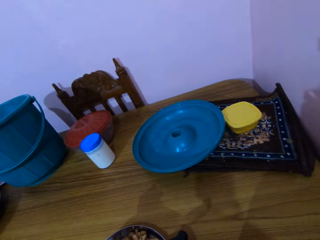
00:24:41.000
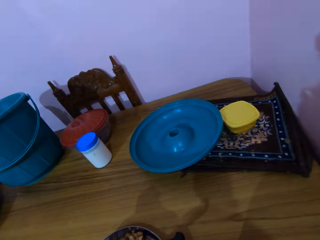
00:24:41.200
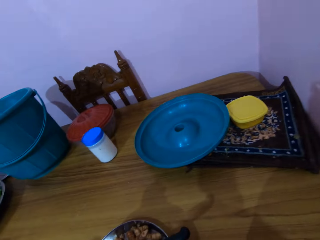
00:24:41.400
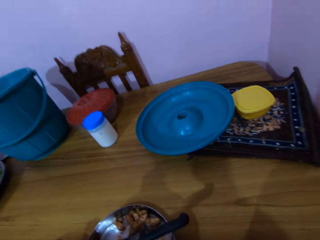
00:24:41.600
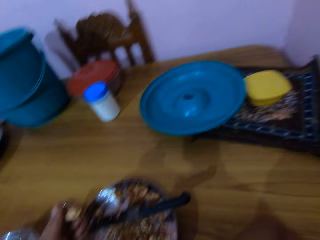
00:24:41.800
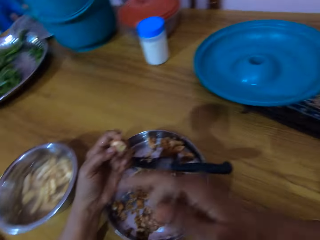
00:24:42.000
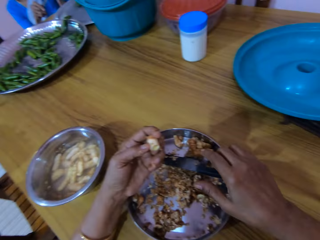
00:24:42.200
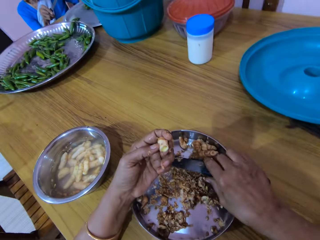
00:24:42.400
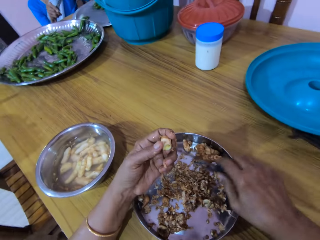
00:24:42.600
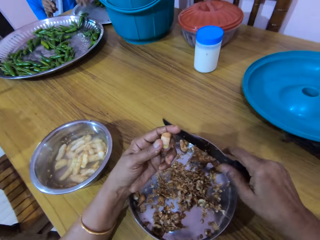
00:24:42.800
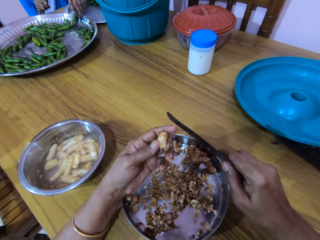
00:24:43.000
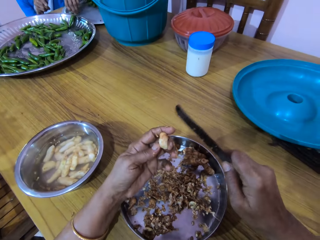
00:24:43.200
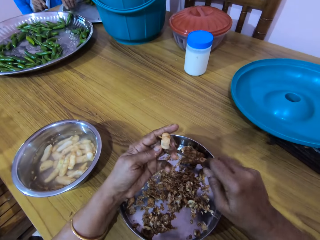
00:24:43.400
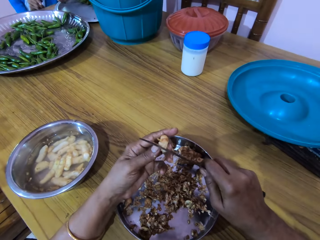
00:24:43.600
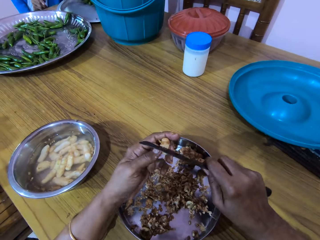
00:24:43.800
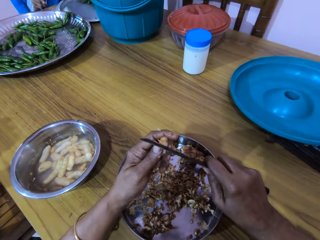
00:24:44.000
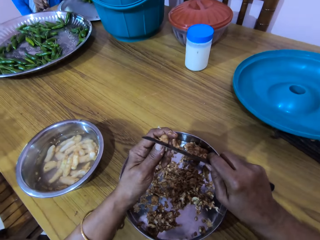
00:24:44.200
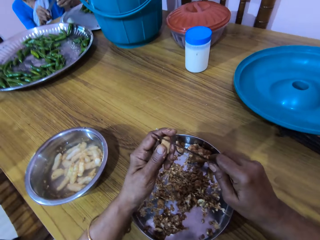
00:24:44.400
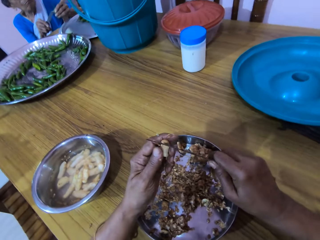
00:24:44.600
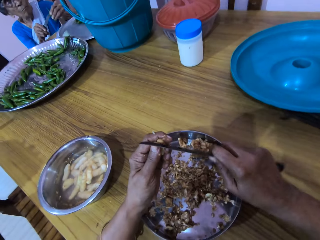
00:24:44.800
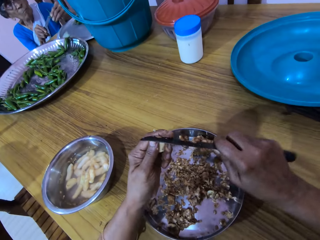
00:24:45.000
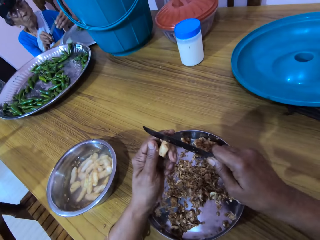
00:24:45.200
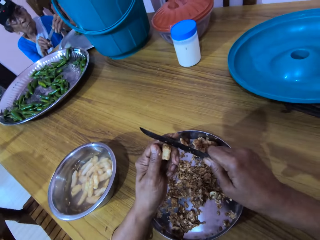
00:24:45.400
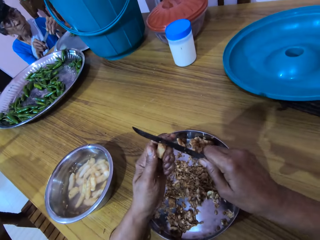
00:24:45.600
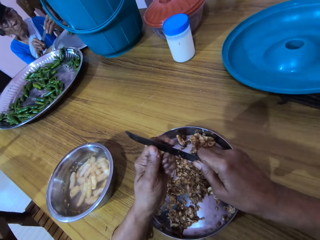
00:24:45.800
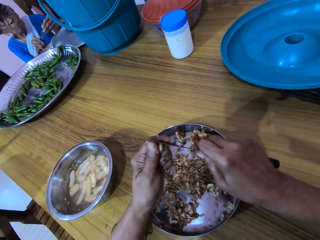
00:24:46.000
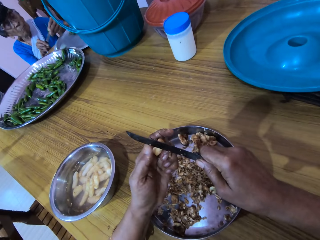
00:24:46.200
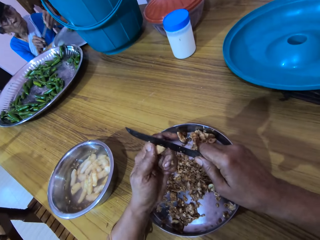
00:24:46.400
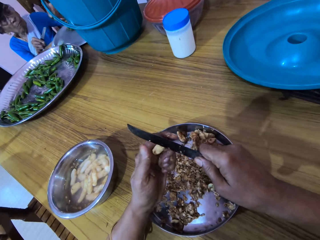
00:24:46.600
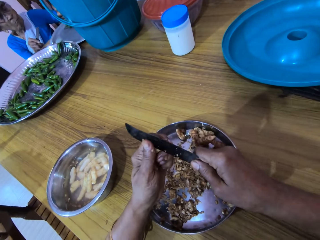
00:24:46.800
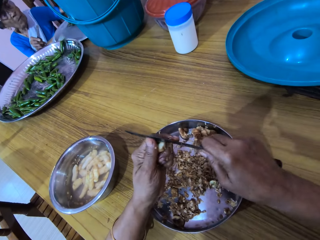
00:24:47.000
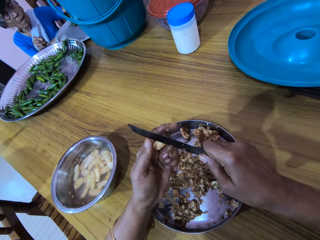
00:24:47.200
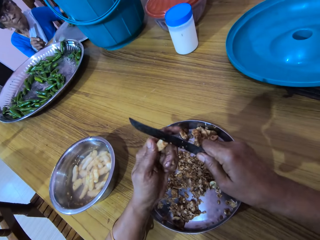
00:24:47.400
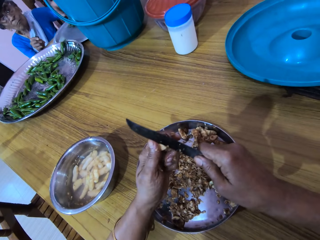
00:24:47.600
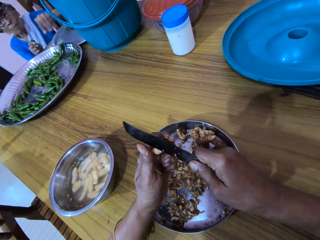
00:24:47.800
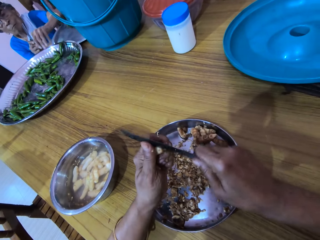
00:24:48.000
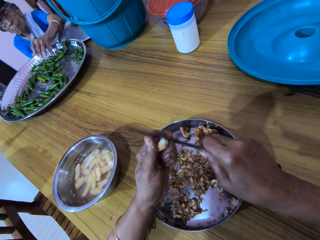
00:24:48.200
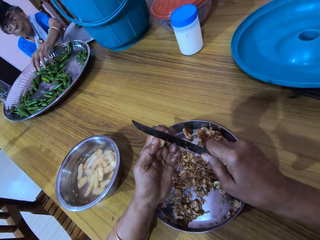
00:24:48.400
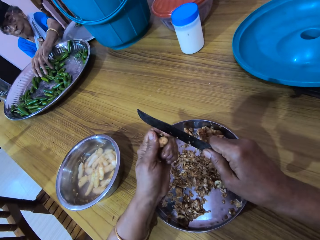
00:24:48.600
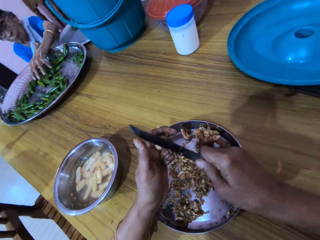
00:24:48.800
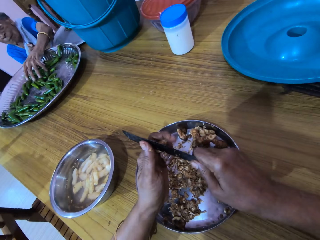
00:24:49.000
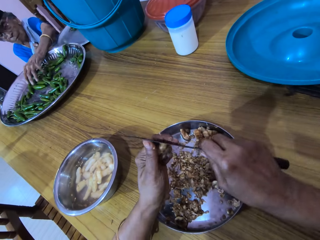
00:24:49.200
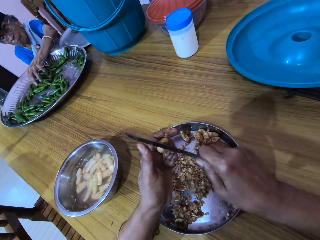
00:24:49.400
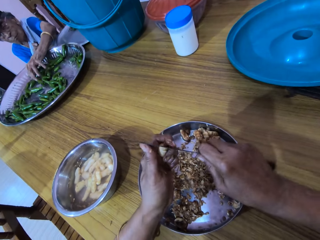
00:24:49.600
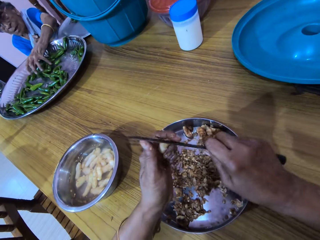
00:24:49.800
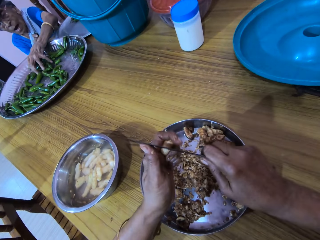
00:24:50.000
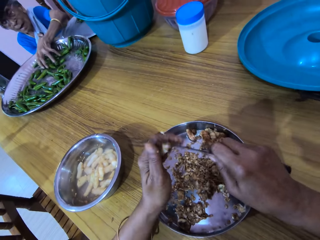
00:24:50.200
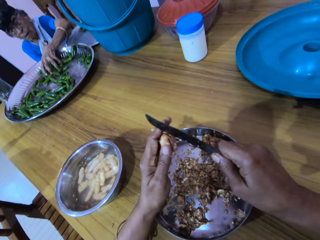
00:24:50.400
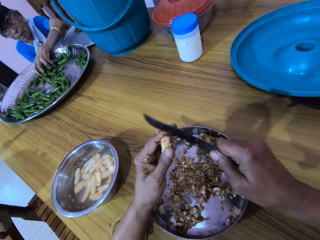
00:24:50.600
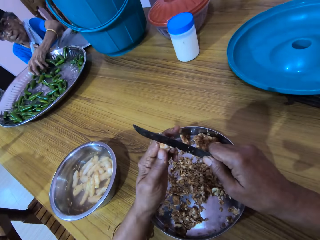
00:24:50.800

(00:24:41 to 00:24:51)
The camera wearer looks at the table. She picks the knife from the plate on the table with her right hand. The woman picks a chili pepper from the tray on the table with her left hand. The camera wearer peels the ginger in her left hand with the knife in her right hand. The woman cuts the chili pepper in her left hand with the knife in her right hand. She picks some chili peppers from the tray on the table with her left hand.

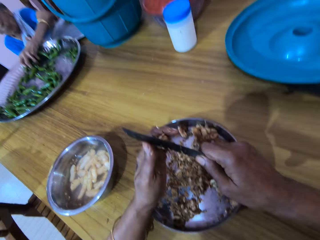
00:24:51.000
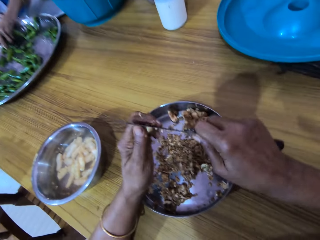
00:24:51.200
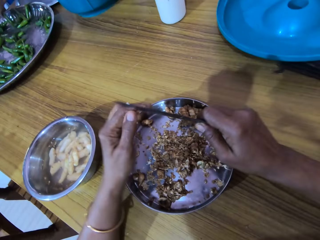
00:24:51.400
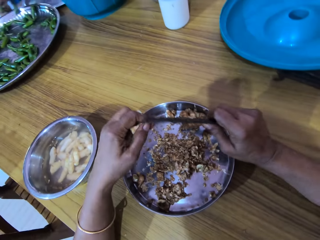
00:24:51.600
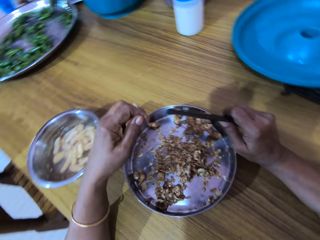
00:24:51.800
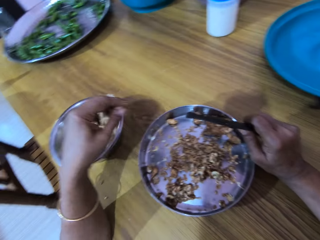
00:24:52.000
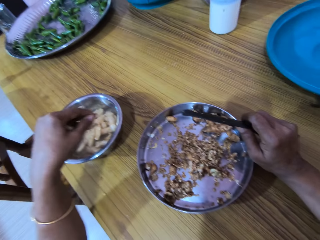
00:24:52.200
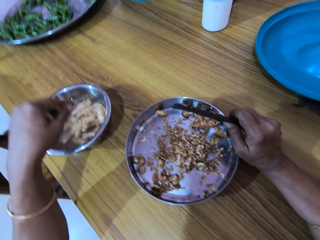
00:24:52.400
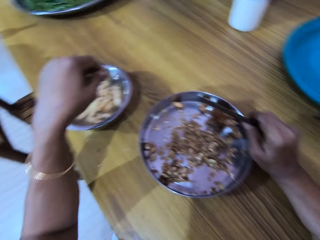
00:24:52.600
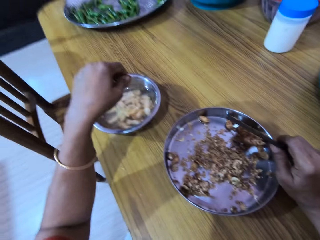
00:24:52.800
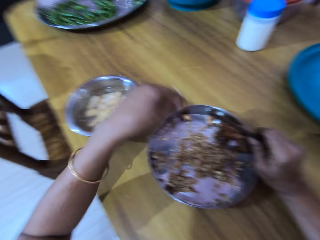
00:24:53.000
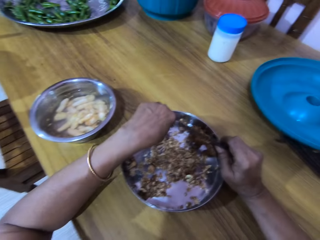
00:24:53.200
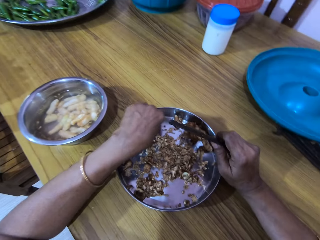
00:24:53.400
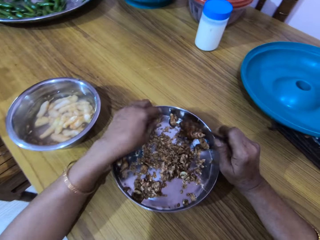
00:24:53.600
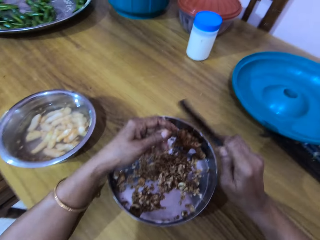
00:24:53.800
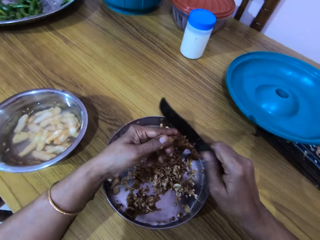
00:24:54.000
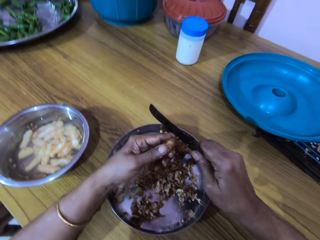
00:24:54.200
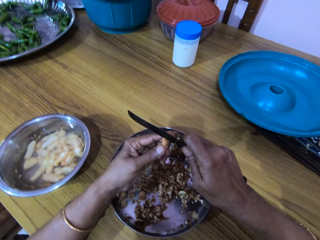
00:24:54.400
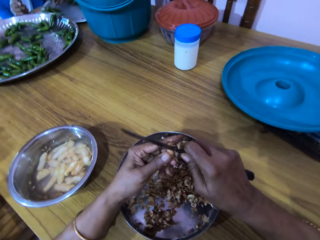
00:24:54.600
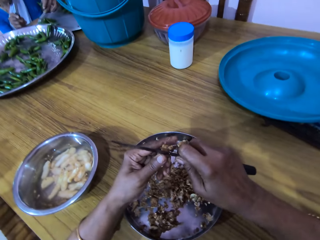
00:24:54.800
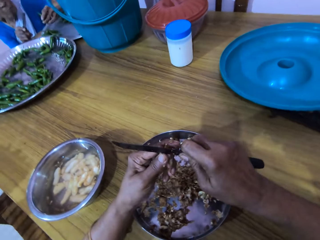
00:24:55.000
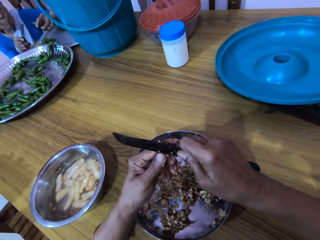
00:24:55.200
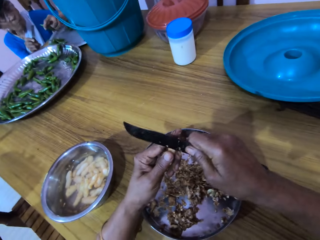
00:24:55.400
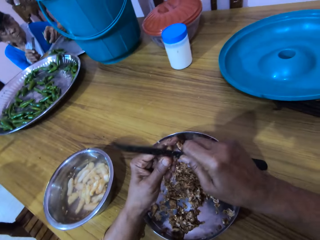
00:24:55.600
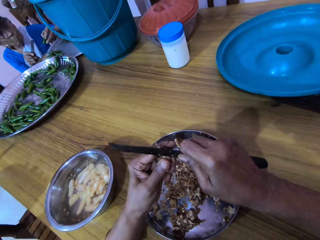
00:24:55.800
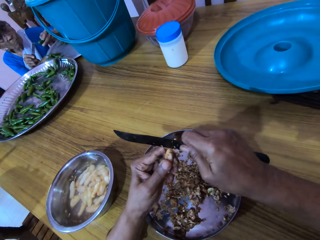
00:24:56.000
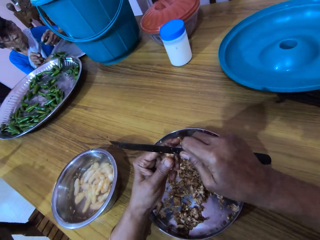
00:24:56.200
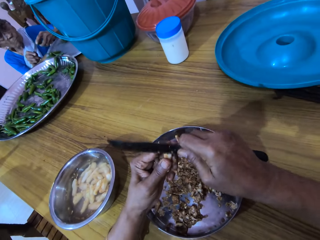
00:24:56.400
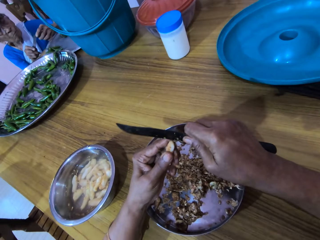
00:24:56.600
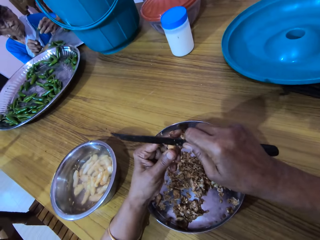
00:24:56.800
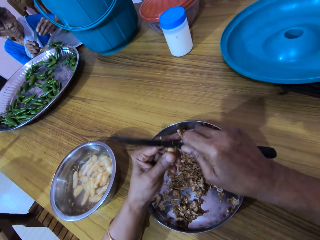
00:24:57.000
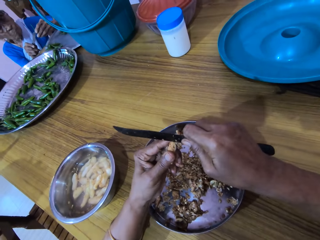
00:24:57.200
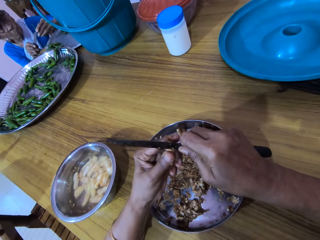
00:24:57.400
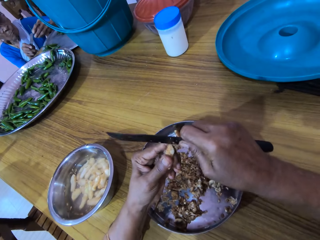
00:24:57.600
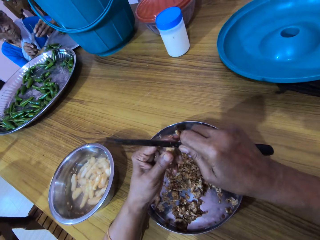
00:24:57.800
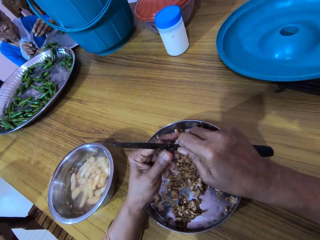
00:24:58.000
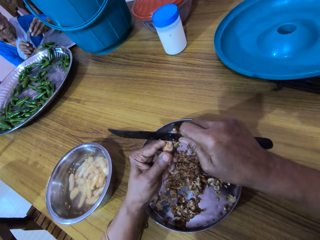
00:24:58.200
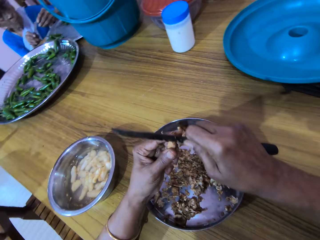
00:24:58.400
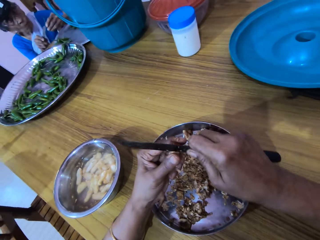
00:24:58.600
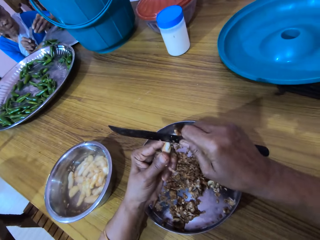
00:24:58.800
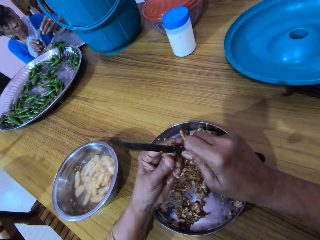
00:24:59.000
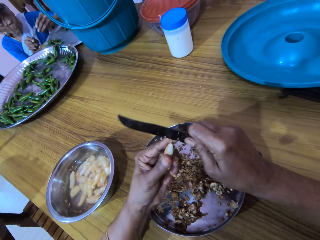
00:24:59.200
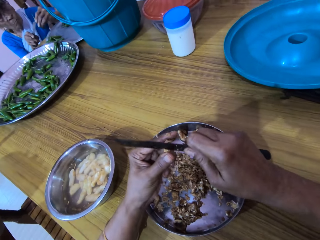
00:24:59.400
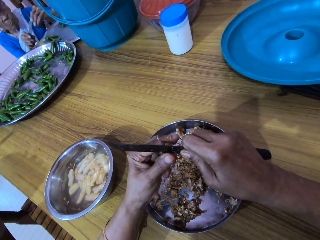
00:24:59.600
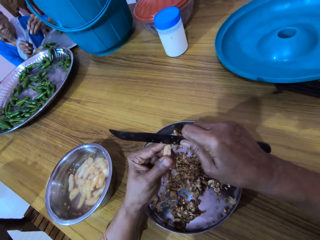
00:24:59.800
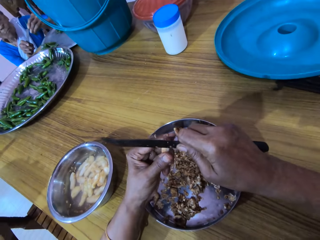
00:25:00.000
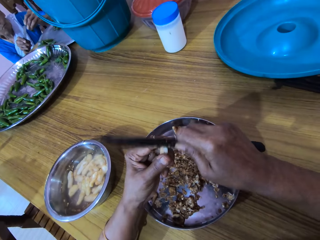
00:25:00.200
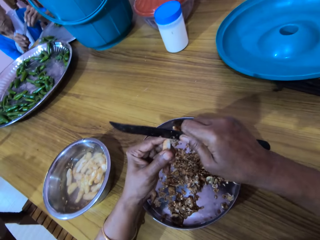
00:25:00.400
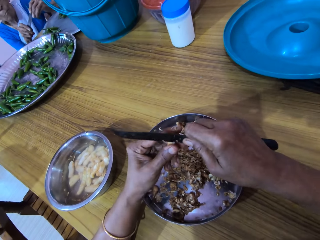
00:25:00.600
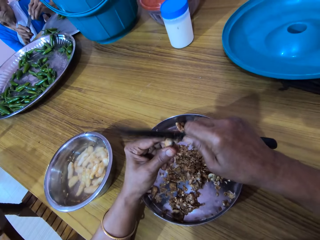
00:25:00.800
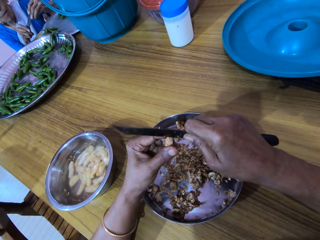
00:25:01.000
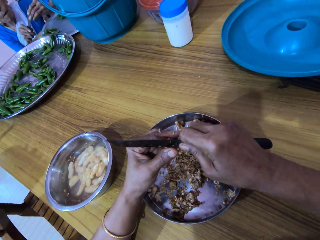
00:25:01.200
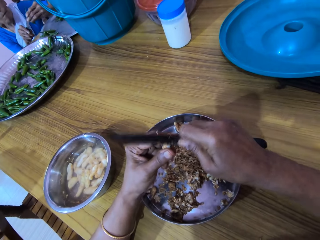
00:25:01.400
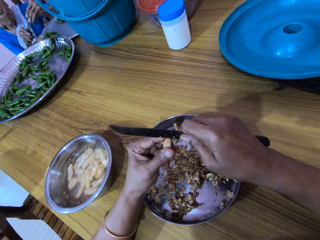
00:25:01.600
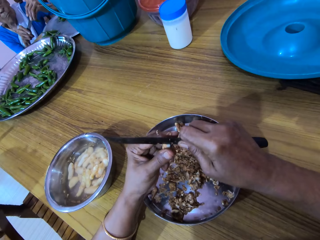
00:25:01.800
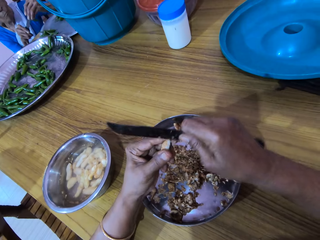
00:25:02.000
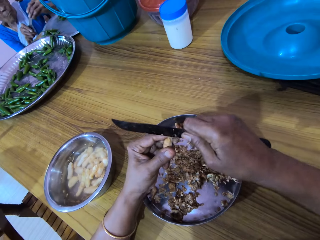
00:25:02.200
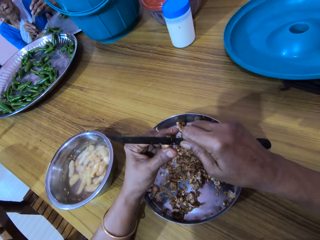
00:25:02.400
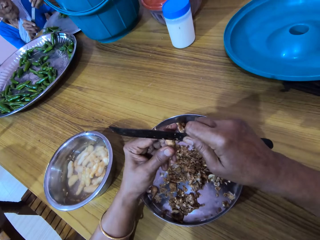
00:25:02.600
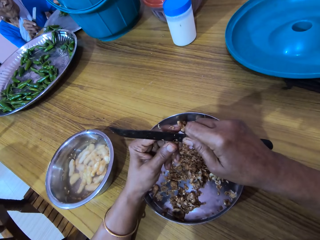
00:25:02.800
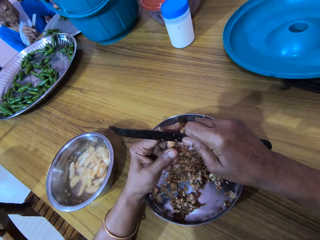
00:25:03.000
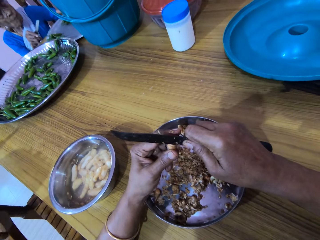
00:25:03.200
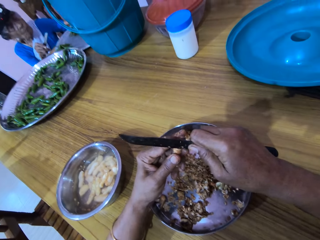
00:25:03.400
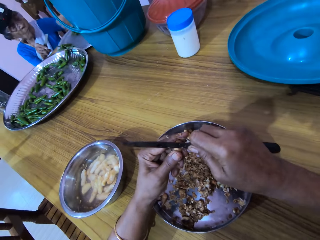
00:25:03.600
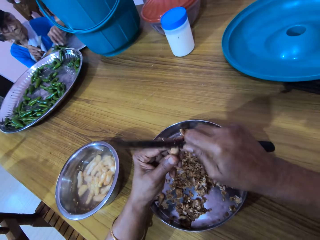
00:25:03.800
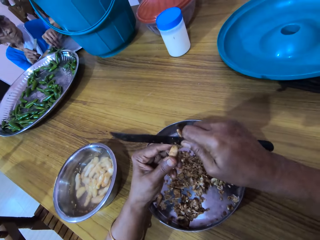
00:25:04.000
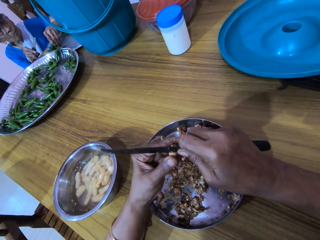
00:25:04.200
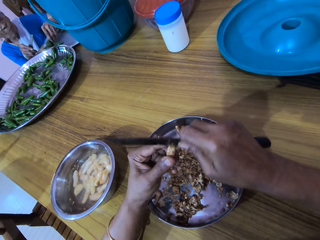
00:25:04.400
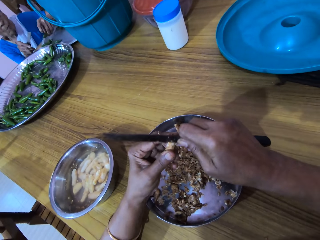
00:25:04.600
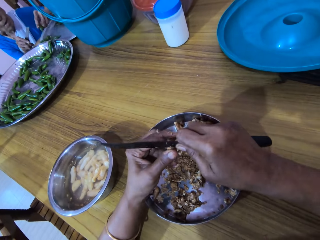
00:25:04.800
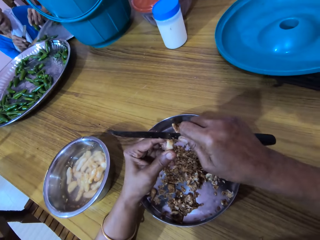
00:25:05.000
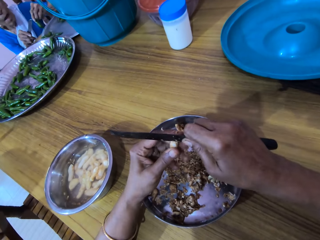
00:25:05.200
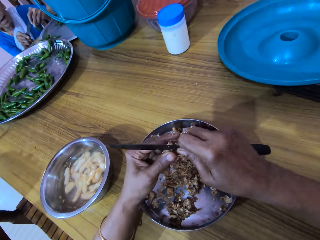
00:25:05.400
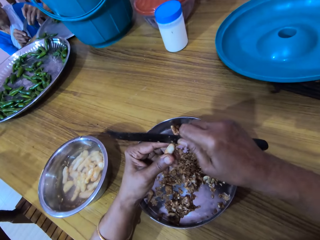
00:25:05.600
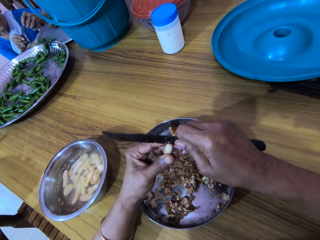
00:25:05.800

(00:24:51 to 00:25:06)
The camera wearer places her right hand on the table. She drops the ginger in the bowl on the table with her left hand. She picks the ginger from the plate on the table with her left hand. She peels the ginger in her left hand with the knife in her right hand. The woman holds a chili pepper with her left hand. The woman cuts the chili pepper in her left hand with the knife in her right hand. The woman picks the chili pepper from the tray on the table with her left hand.
